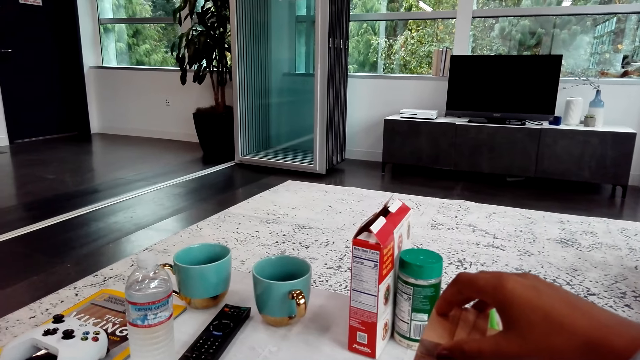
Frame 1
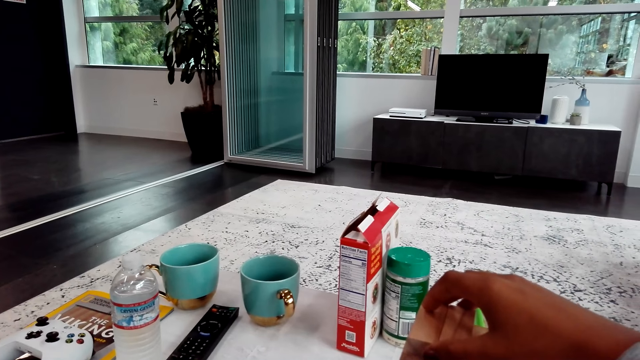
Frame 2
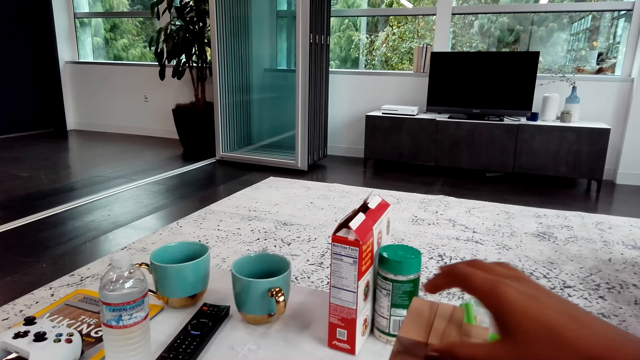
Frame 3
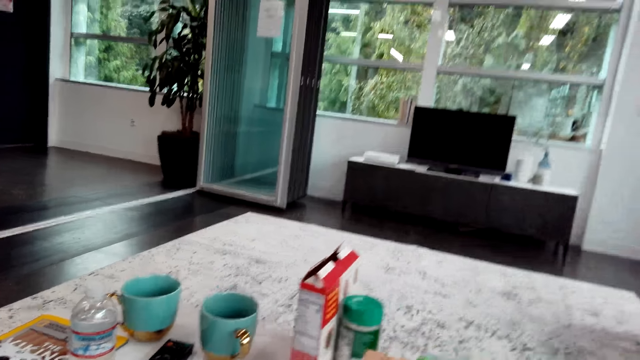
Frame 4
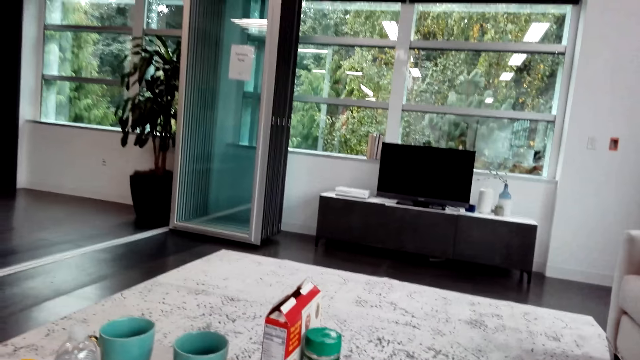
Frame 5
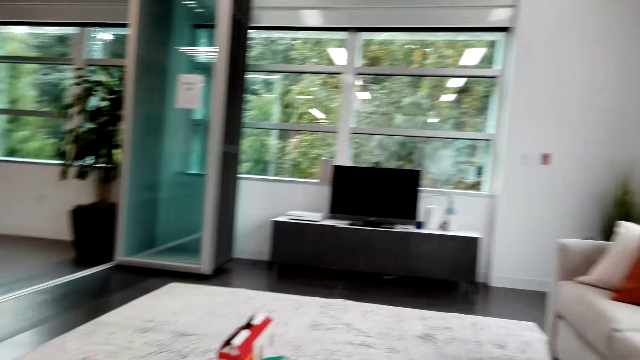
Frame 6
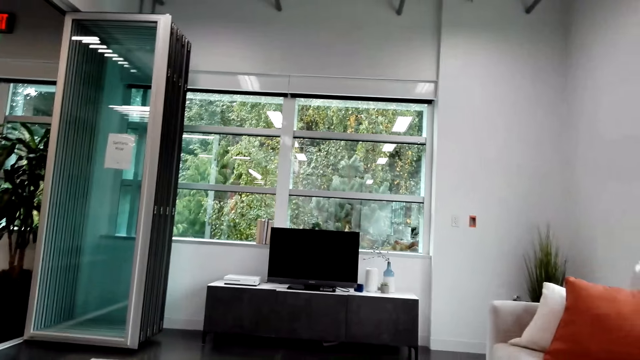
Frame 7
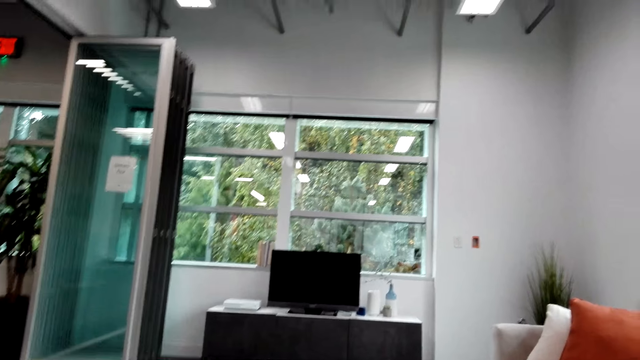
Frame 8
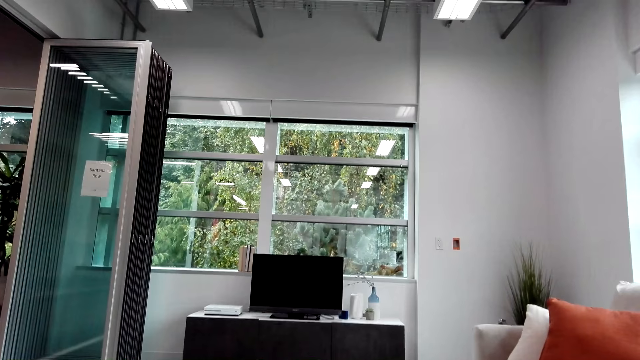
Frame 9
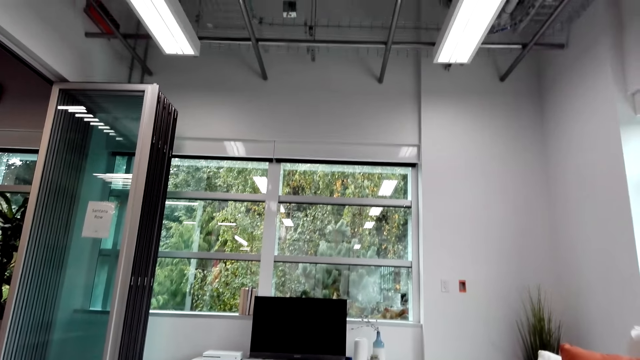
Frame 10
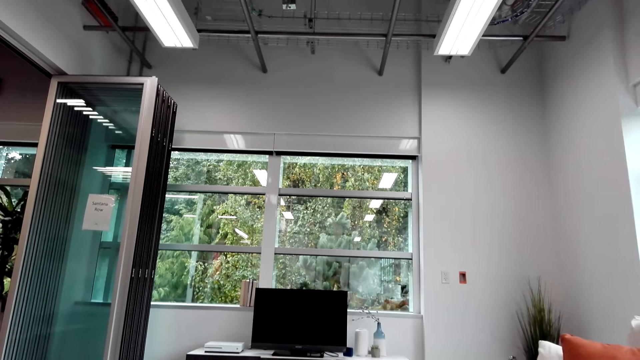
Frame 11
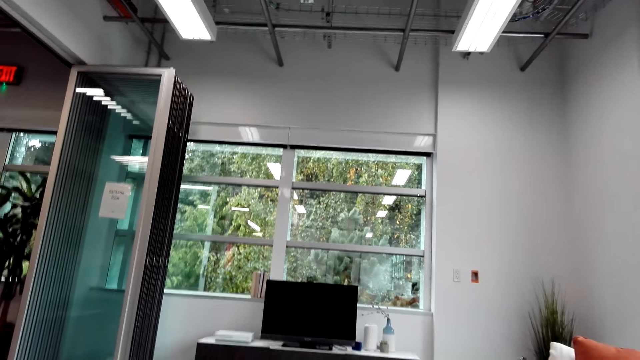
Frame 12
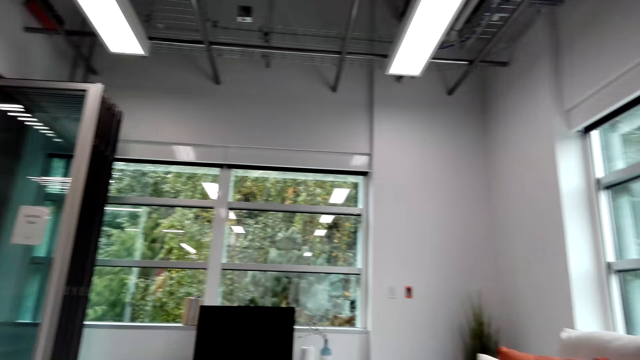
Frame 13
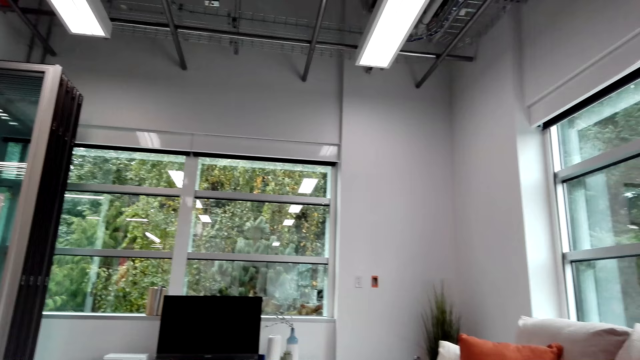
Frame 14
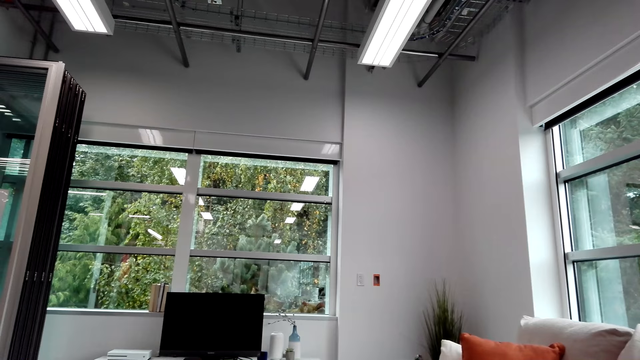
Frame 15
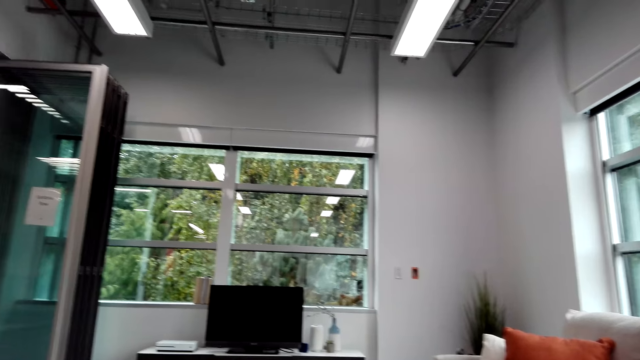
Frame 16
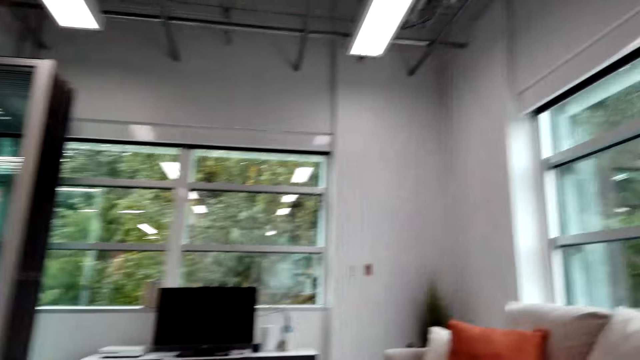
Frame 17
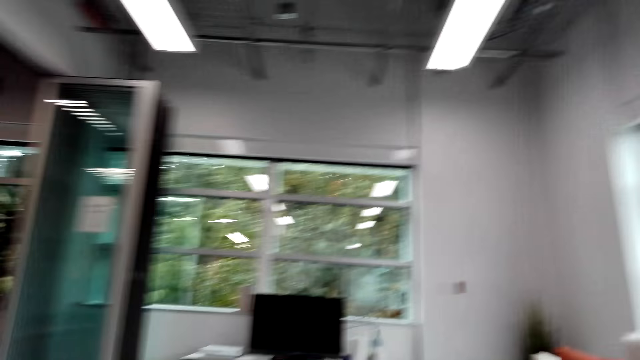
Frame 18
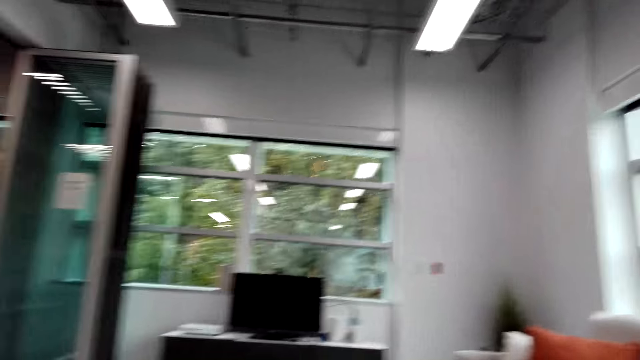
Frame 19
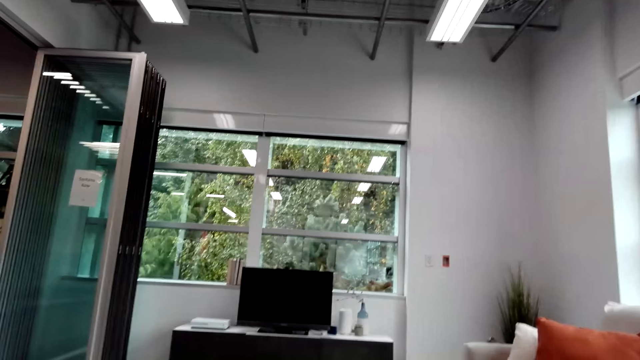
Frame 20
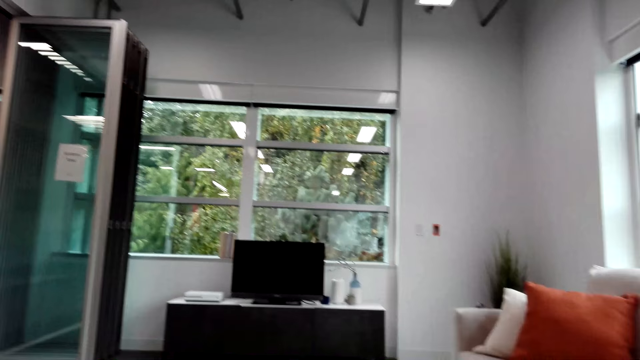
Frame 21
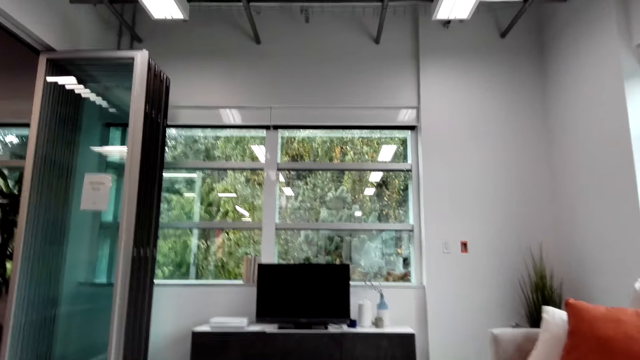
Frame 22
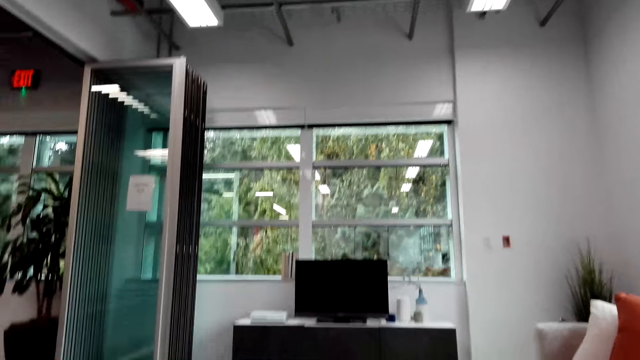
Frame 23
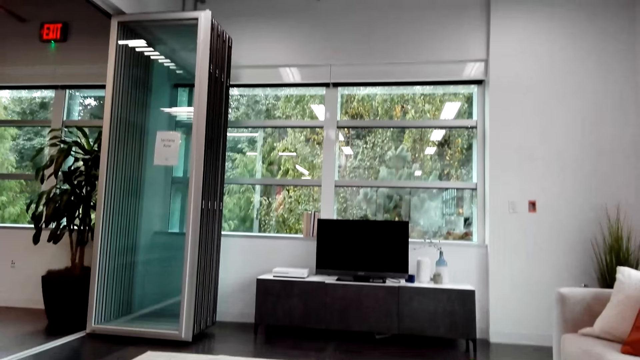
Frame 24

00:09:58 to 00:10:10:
The camera wearer adjusts the block. They talk with the man. They look around. They look at the window.

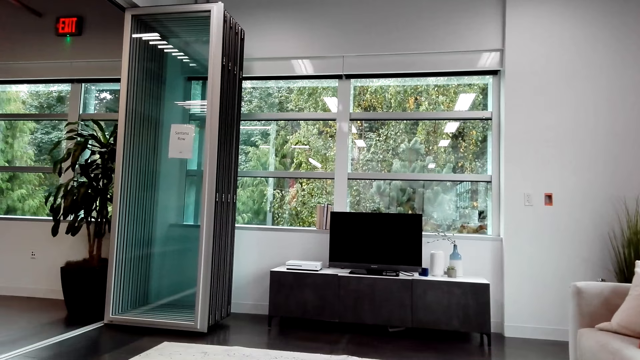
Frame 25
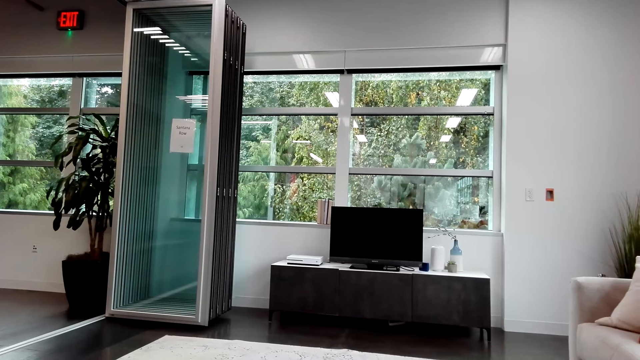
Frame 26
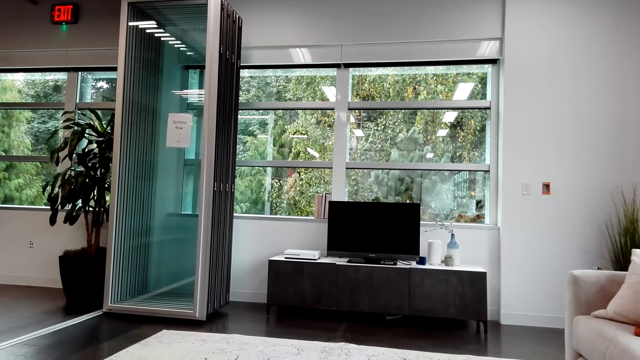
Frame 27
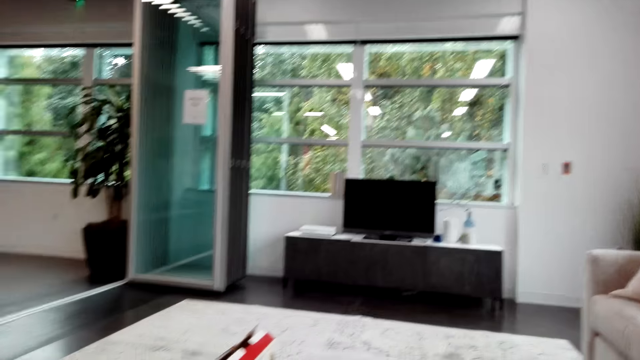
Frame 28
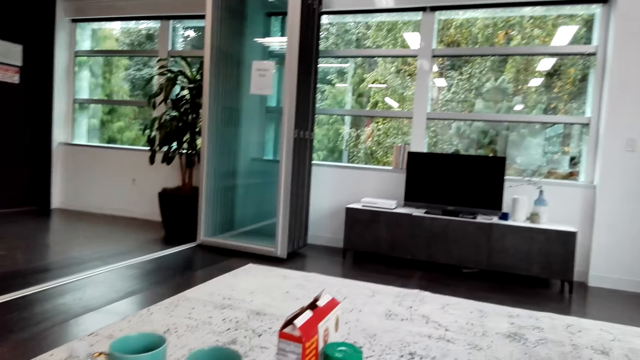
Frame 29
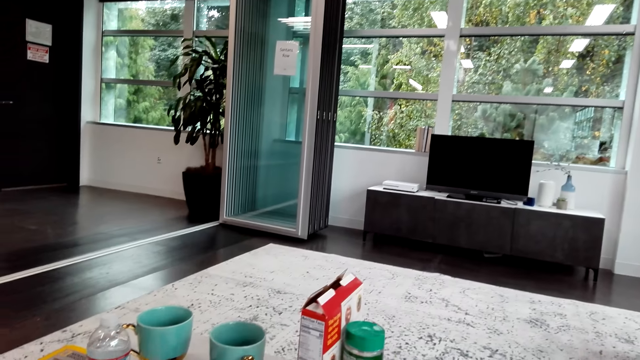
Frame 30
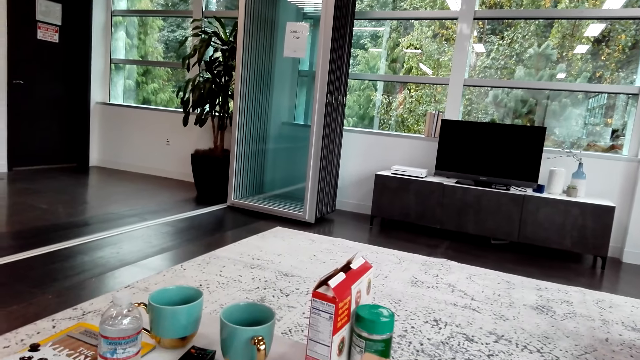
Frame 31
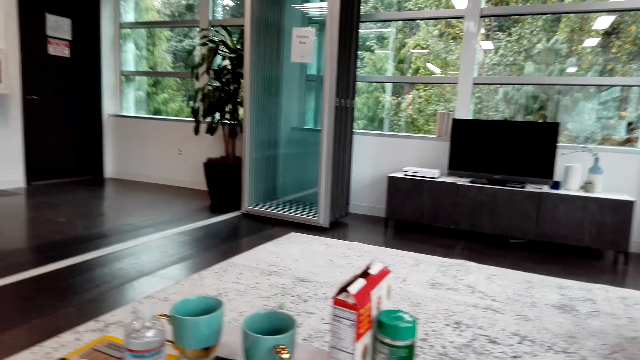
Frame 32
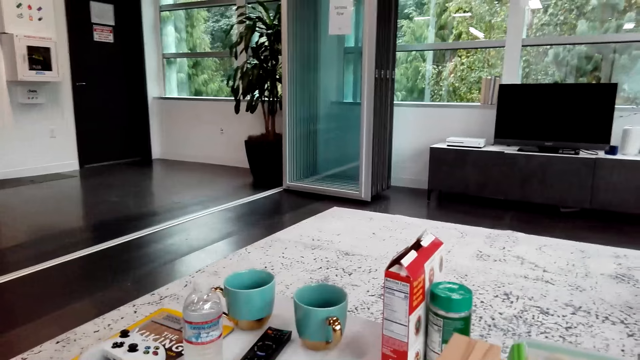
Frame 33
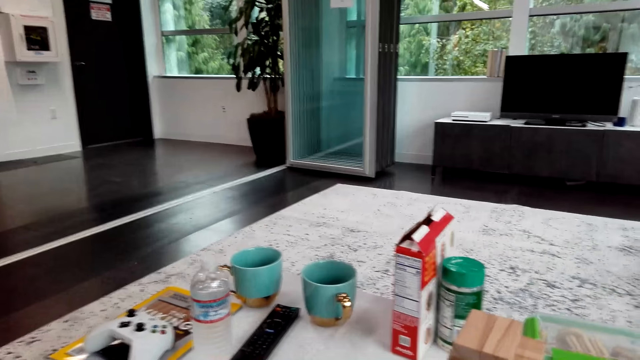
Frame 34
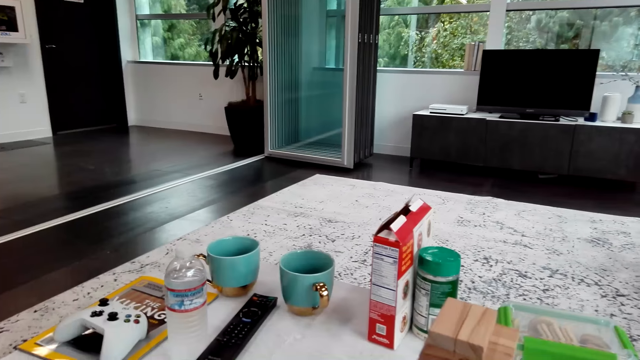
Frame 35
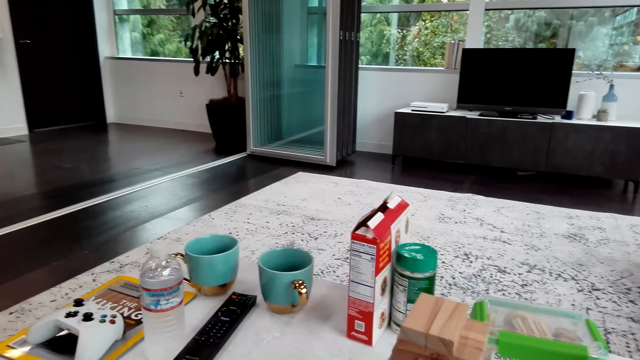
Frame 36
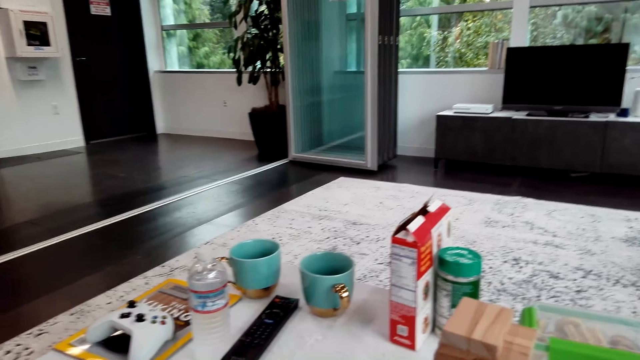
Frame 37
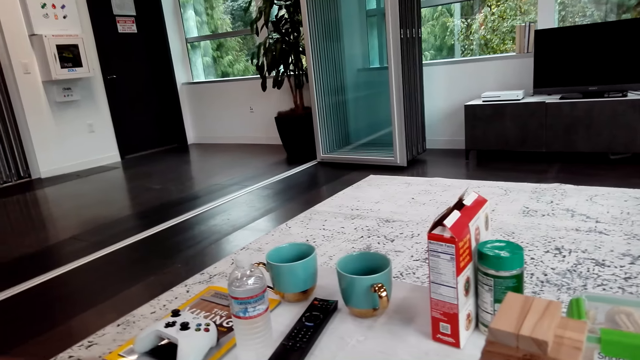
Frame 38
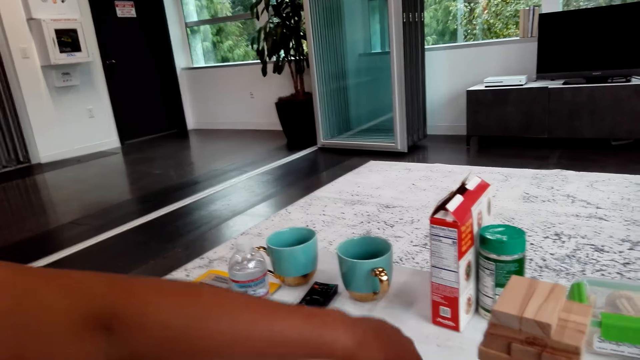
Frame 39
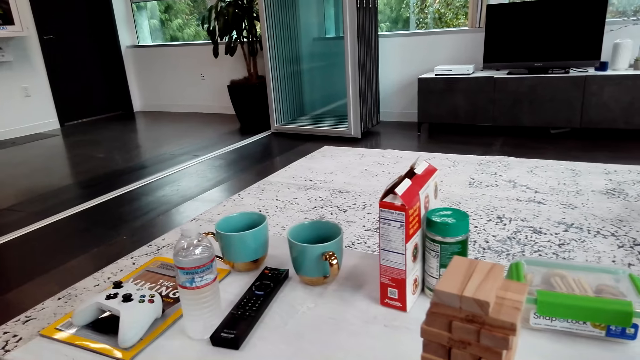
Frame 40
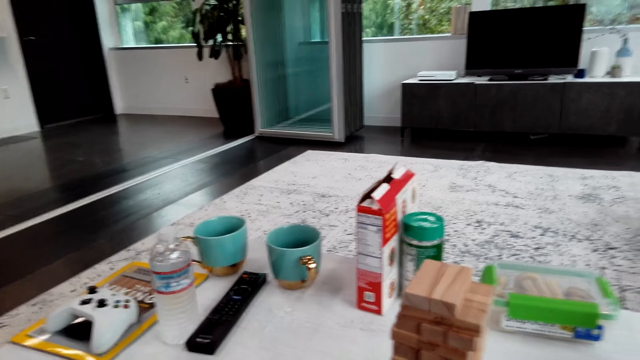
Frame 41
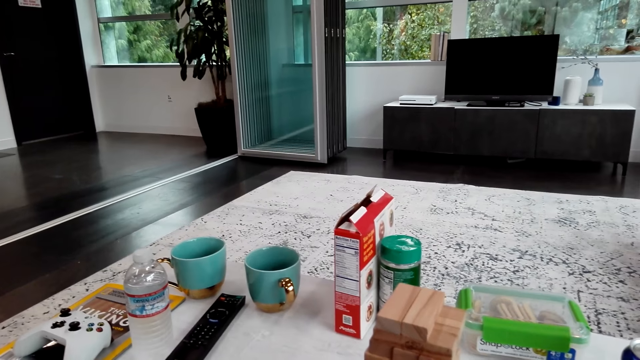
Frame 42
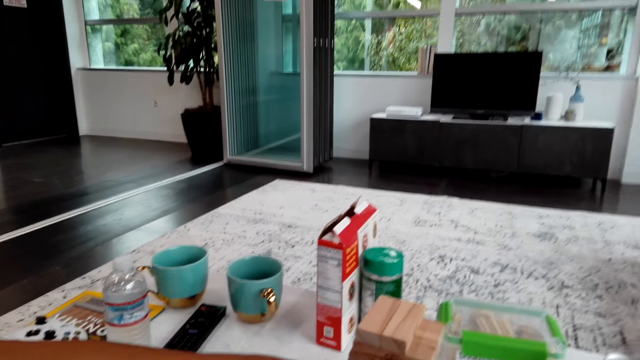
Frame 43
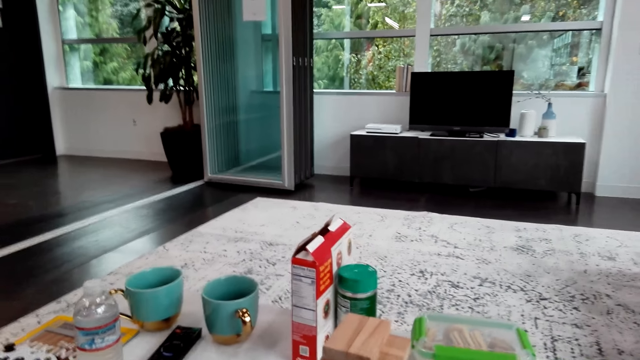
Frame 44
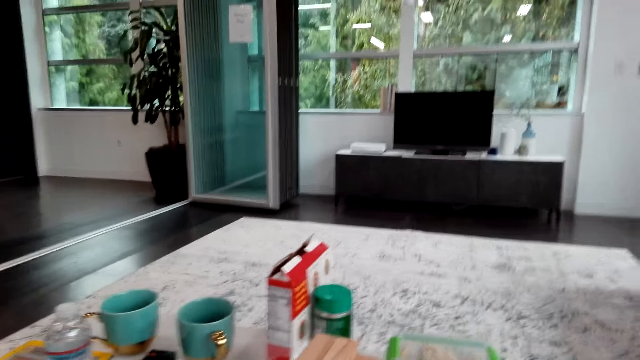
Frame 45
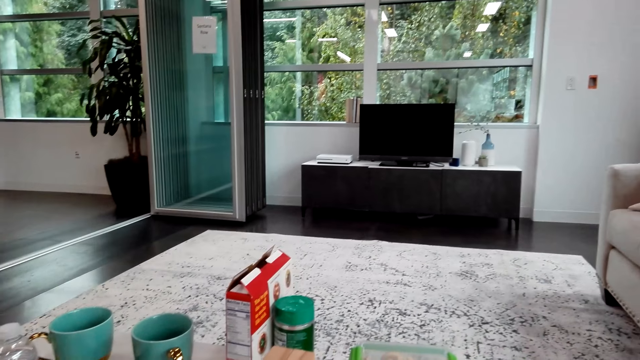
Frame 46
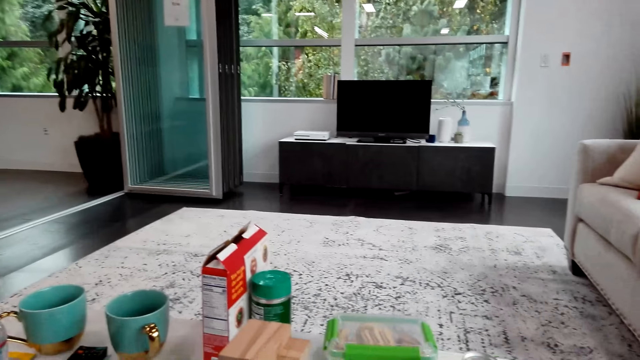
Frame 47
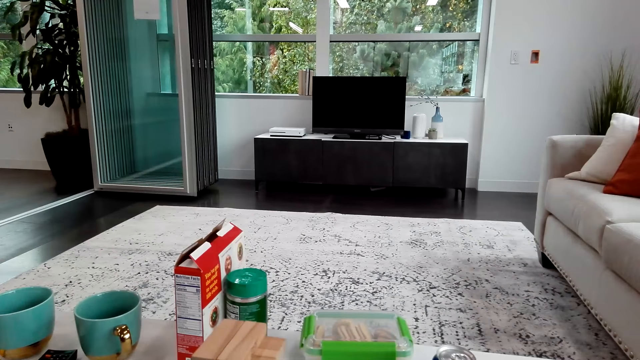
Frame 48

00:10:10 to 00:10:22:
The camera wearer looks around the room. The man picks up a block. The camera wearer talks with the man. The man plays the trembling tower.
